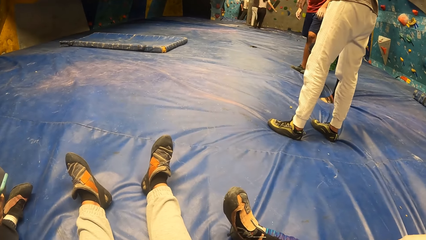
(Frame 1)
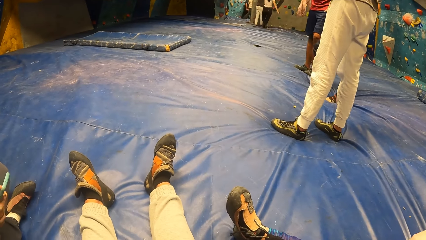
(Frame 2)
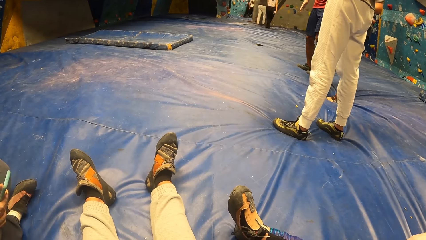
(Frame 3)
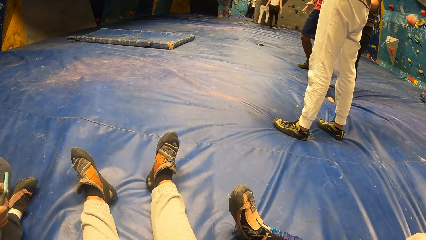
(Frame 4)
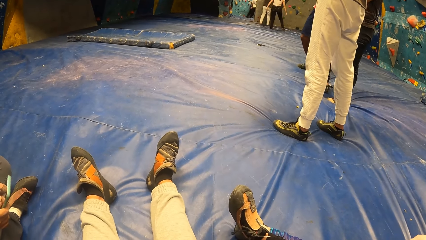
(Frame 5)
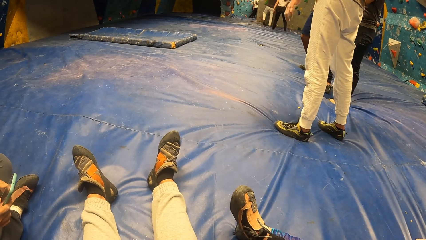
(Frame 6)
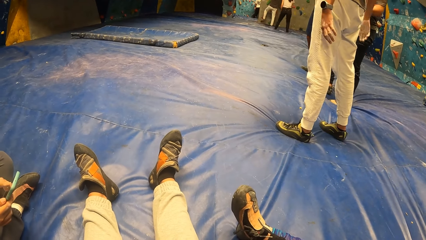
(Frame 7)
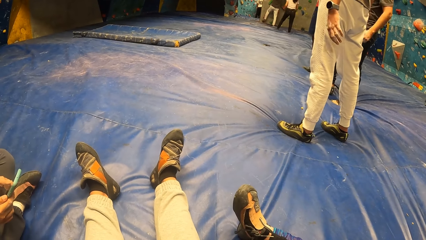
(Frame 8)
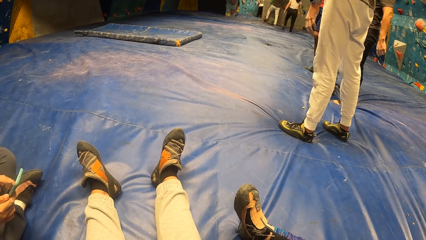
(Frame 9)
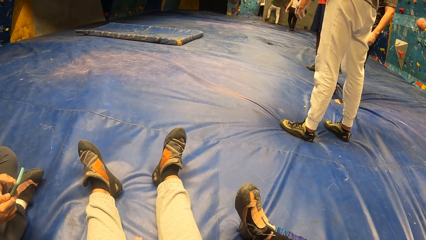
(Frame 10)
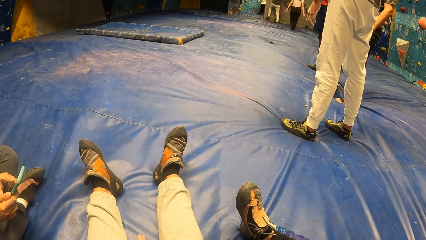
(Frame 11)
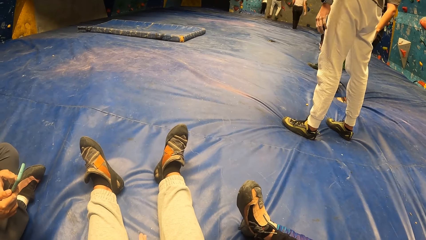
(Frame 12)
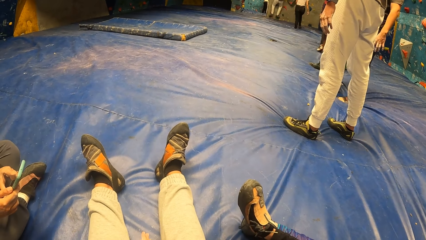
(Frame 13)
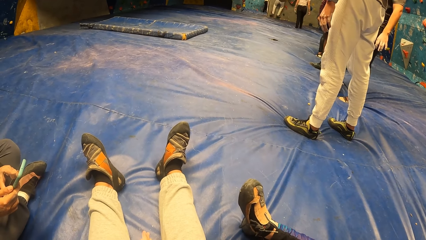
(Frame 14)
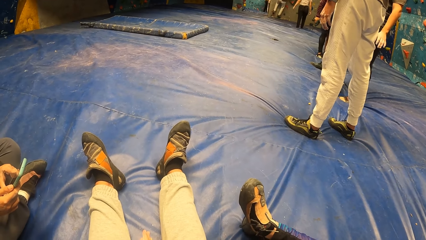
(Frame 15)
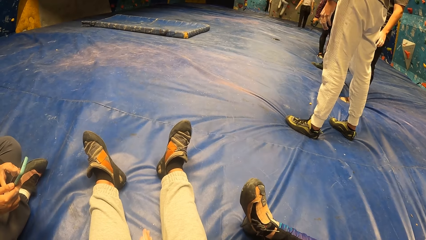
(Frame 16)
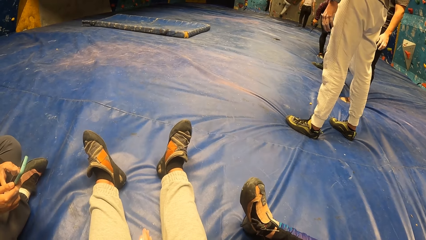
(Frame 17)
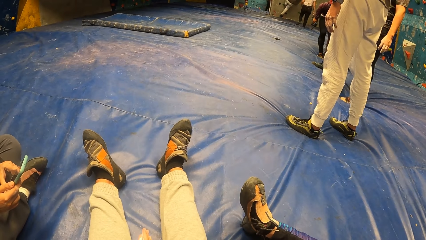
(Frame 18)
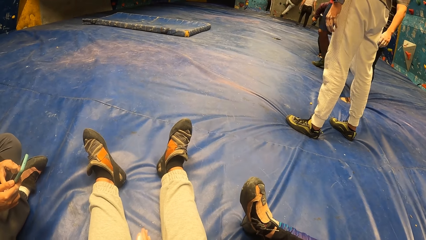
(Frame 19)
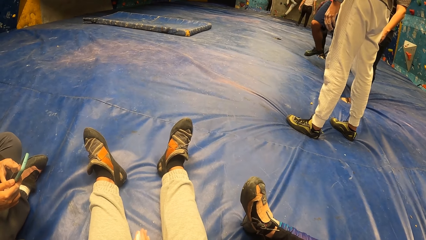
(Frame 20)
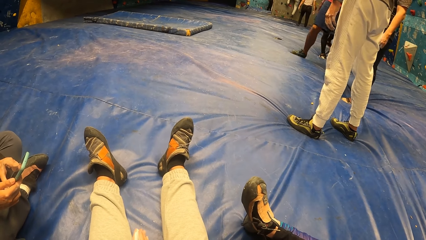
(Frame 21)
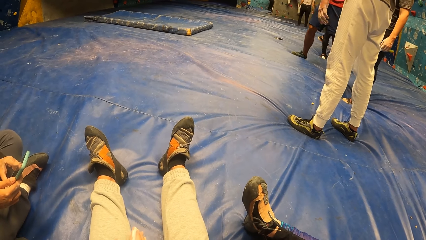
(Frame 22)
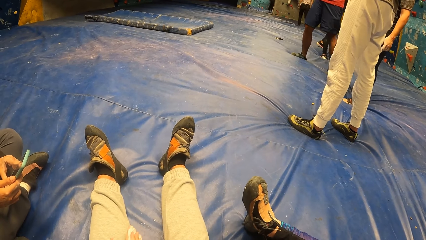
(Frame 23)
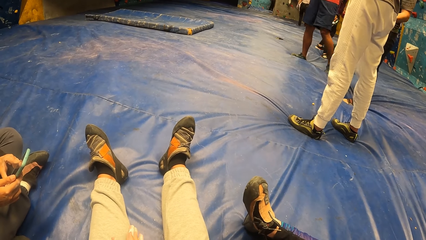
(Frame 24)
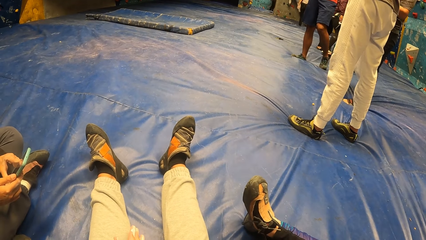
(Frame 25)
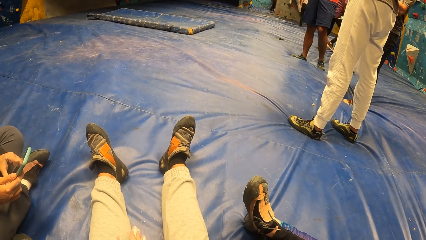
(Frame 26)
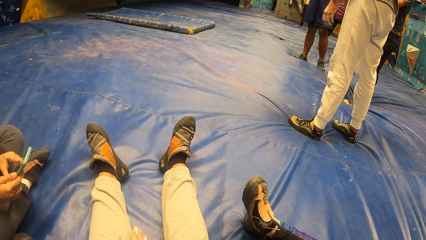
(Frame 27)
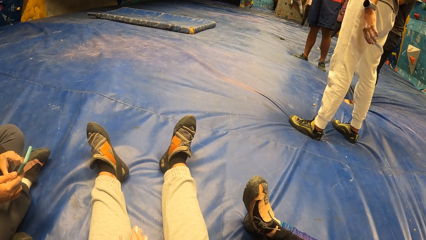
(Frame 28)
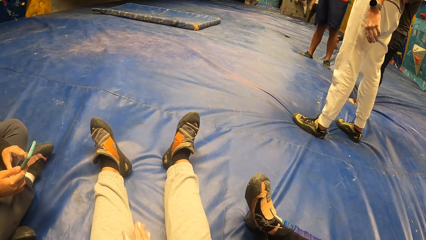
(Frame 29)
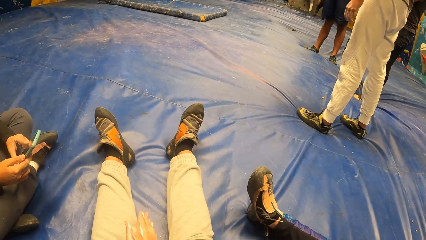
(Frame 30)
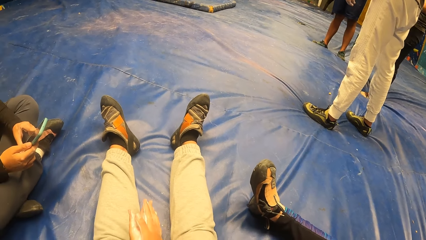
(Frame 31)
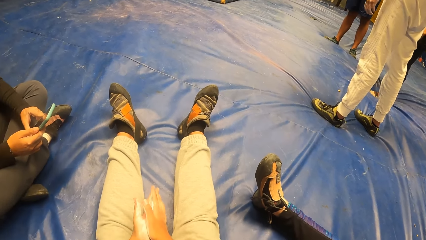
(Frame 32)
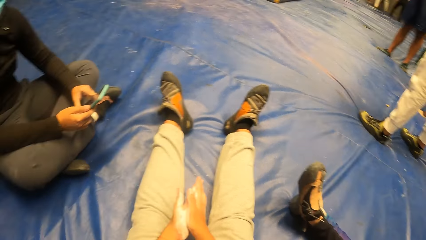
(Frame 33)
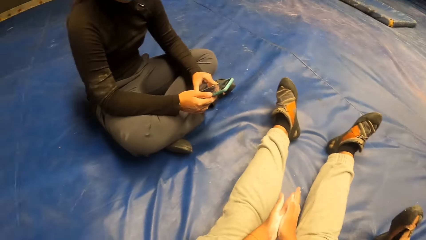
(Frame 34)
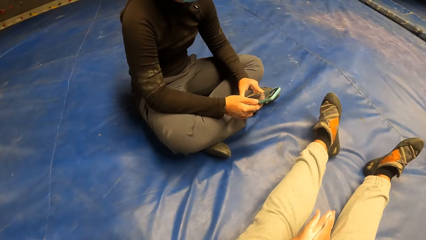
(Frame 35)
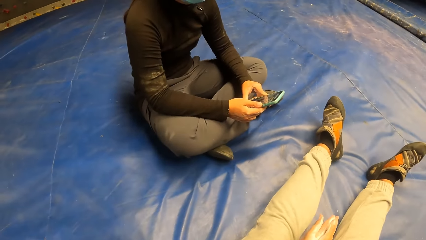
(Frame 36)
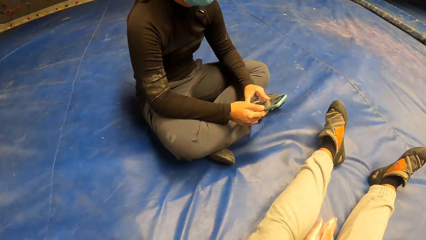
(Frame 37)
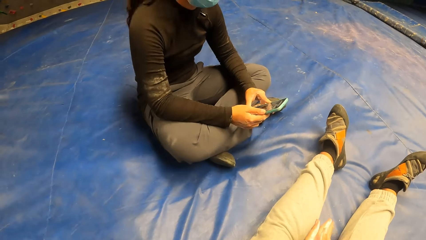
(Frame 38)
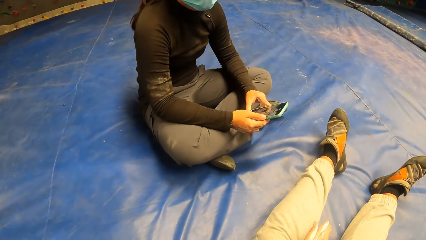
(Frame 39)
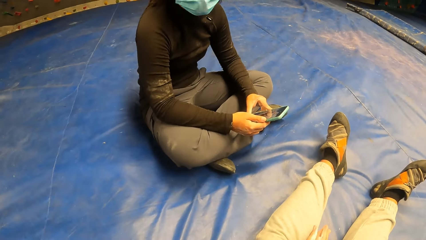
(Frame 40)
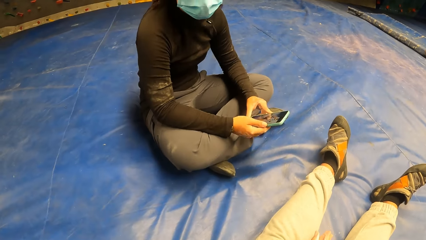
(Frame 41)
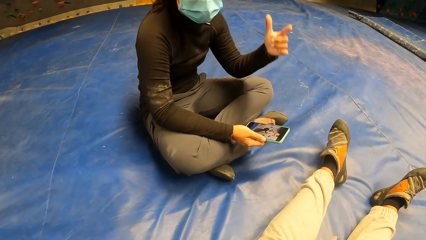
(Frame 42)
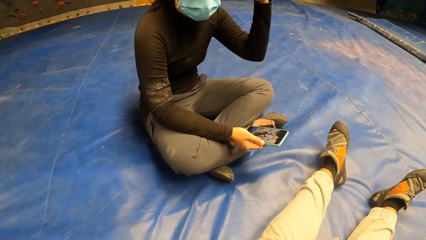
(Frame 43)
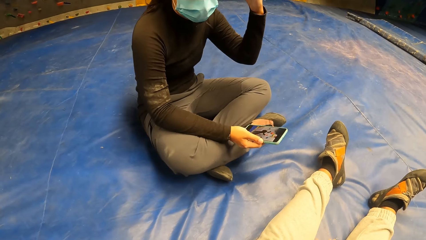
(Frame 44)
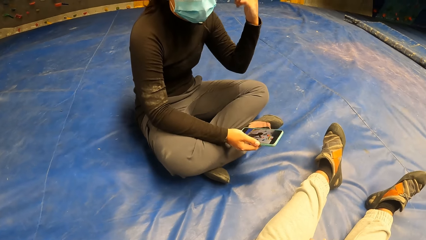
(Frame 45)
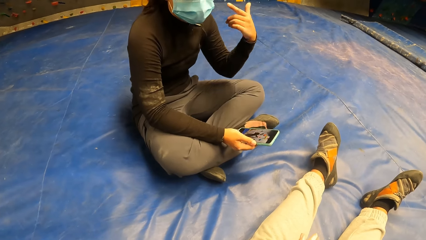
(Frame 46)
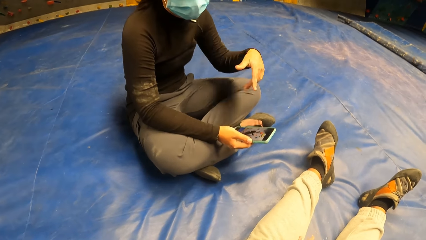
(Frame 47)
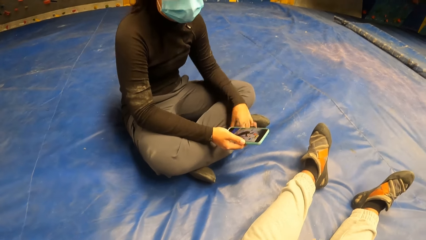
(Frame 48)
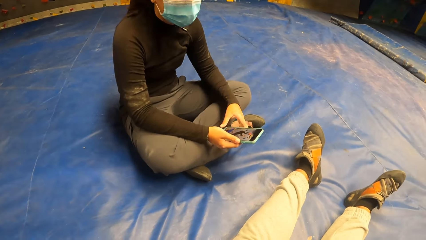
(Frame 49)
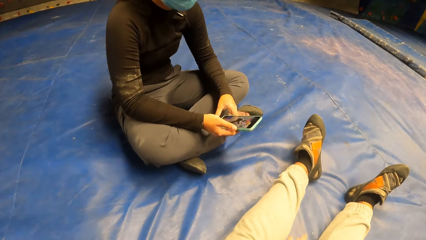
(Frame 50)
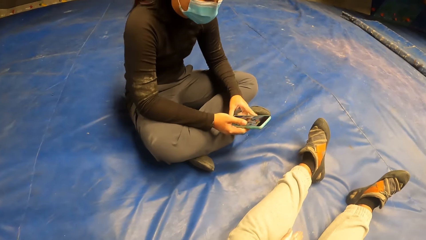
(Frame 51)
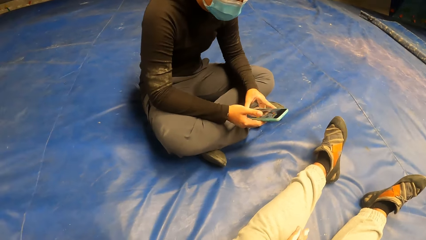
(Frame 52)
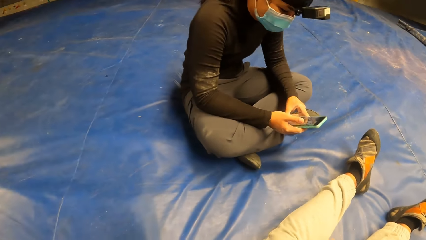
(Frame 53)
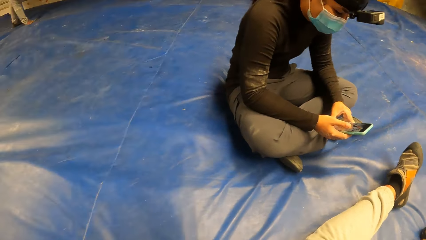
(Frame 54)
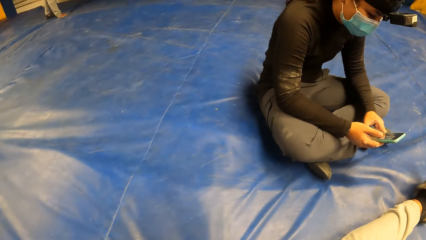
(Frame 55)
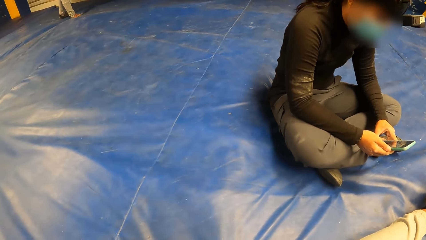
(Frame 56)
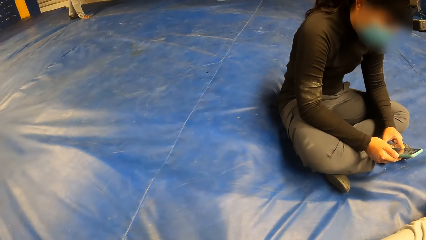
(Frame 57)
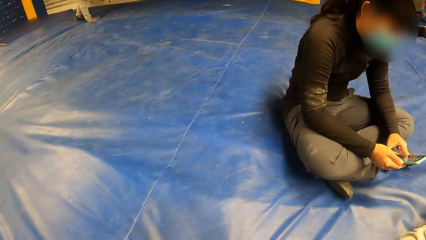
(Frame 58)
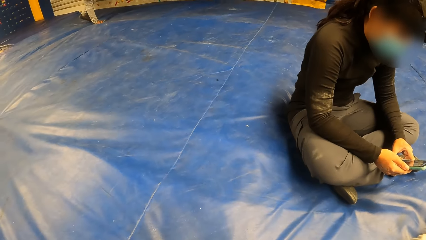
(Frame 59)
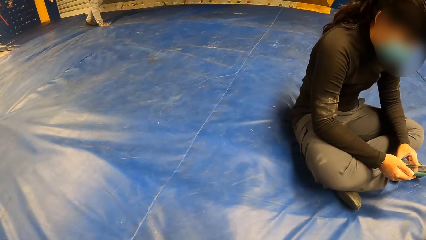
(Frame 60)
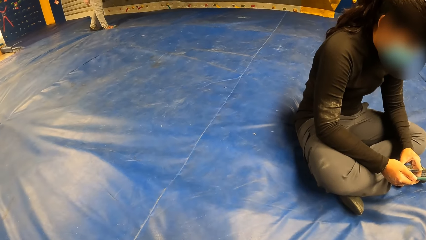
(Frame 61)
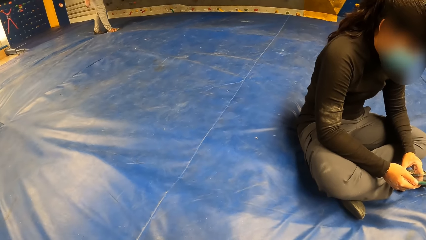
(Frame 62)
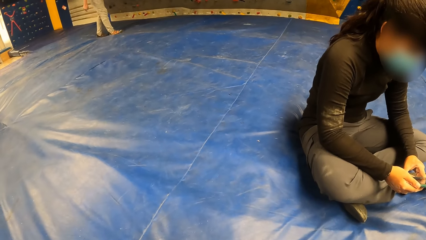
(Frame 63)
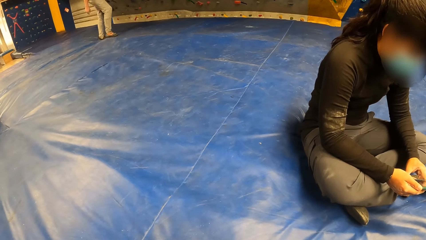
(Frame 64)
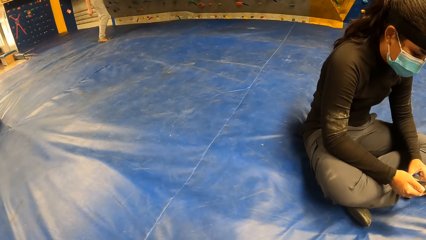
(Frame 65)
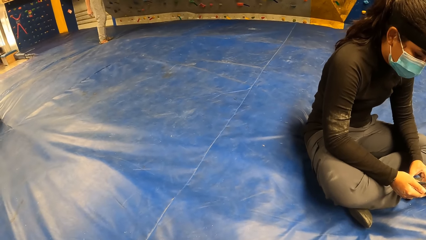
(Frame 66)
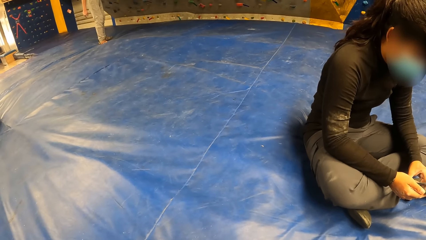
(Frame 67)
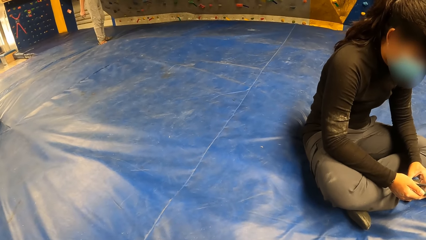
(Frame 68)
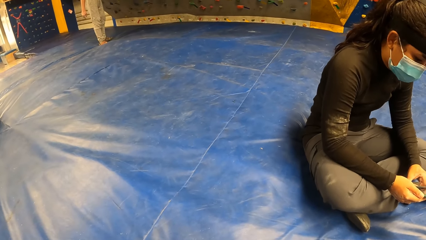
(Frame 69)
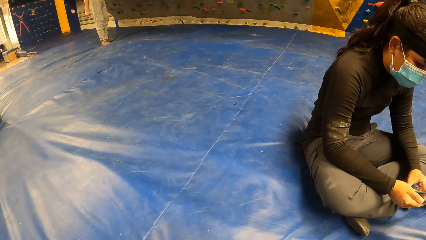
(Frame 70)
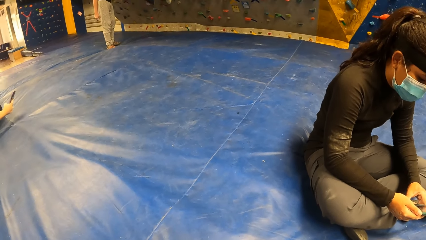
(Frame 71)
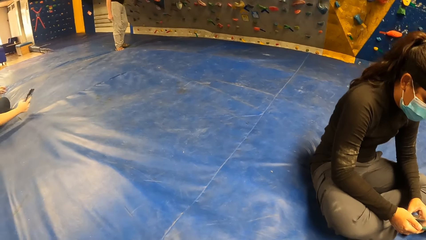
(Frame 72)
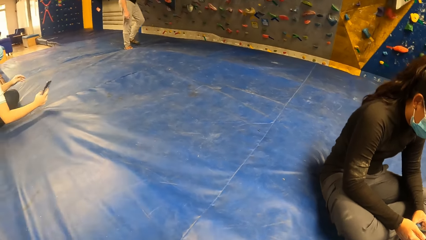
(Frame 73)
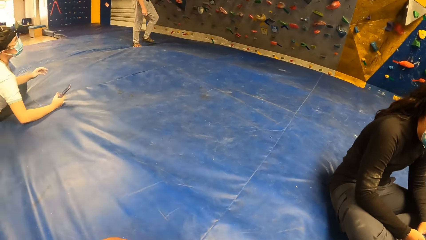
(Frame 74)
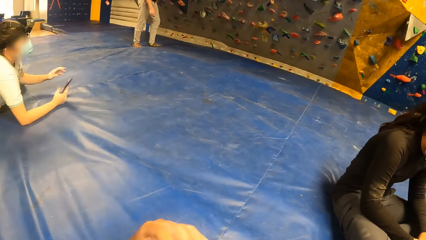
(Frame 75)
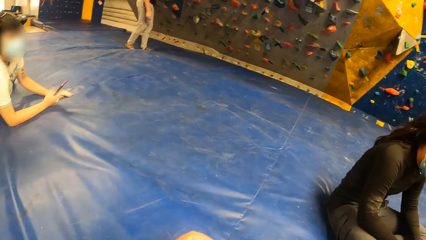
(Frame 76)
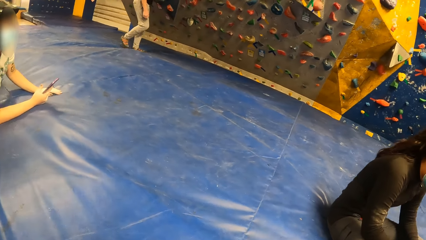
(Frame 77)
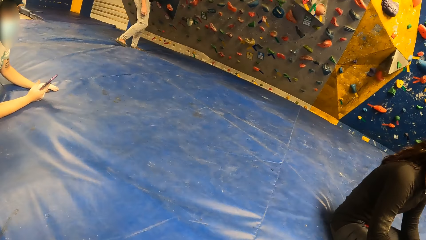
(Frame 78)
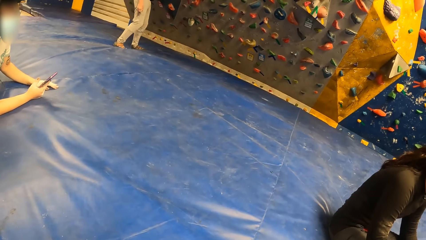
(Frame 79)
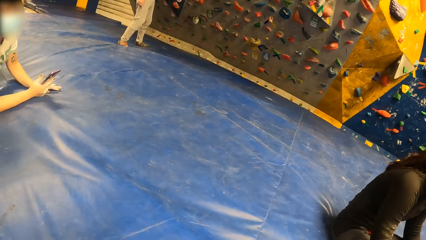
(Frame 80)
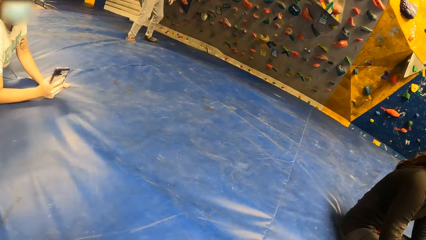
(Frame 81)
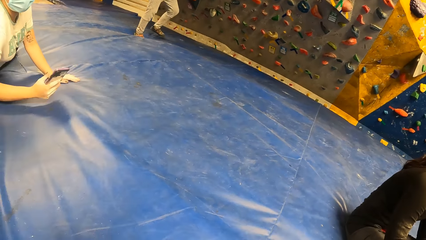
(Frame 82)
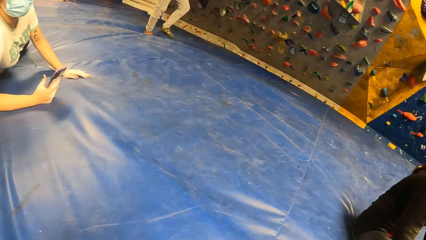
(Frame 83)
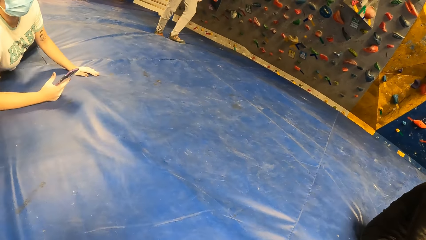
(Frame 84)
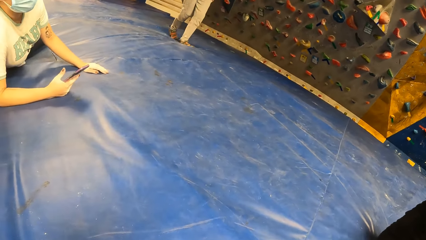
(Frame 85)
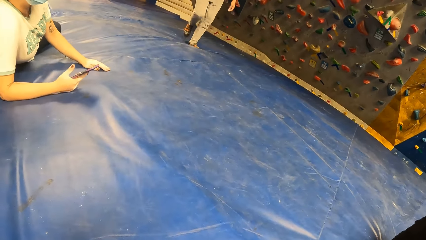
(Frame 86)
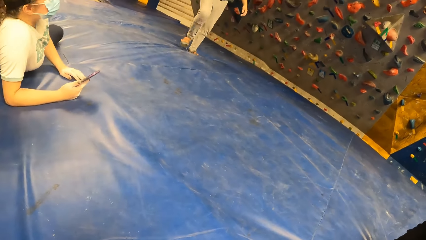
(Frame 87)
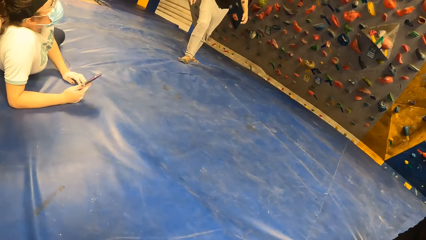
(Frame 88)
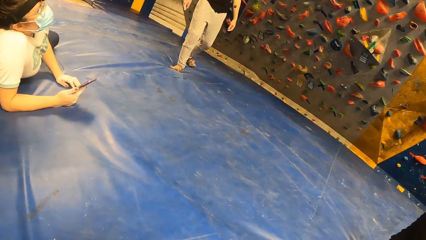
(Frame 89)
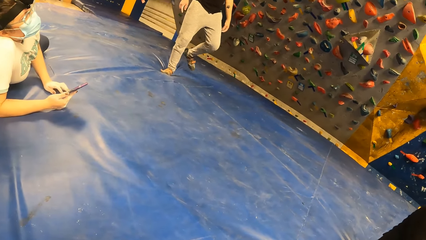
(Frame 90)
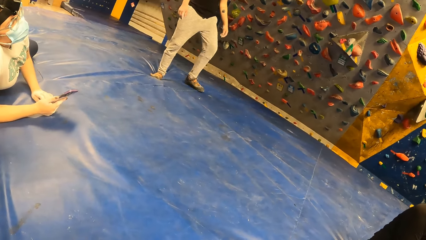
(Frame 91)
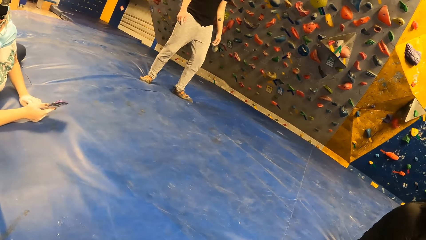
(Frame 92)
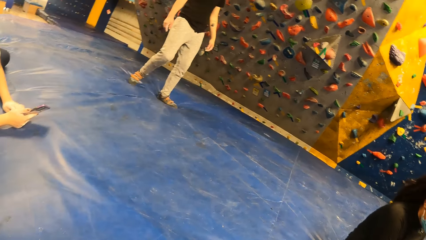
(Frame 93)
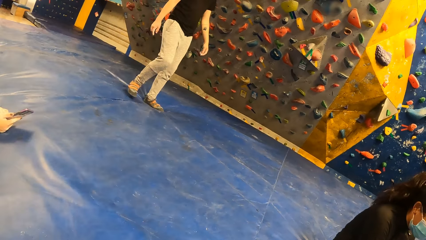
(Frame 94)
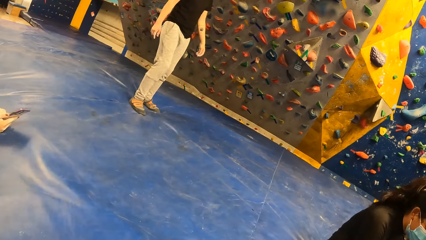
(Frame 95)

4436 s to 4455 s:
The woman operates the phone with both hands. The camera wearer looks around. The woman interacts with the camera wearer. The woman waves a hand up and puts the hand down. The camera wearer looks around. The woman stares at the smart phone. Another woman interacts with the camera wearer. The camera wearer looks around.
